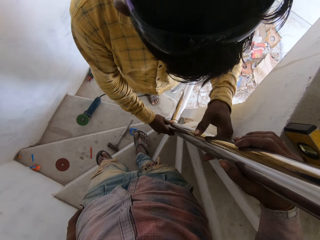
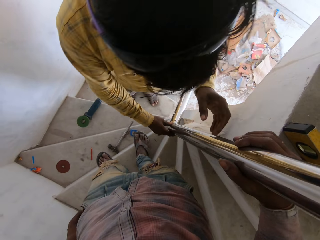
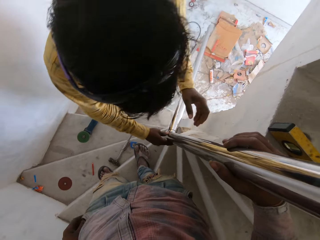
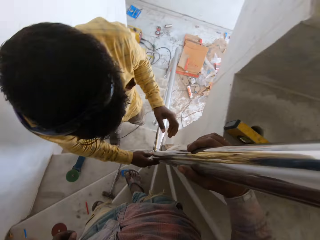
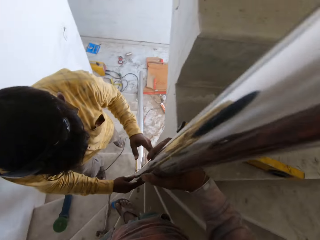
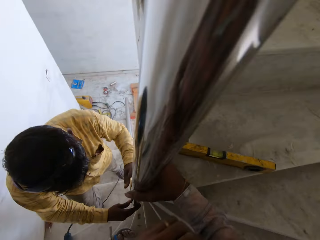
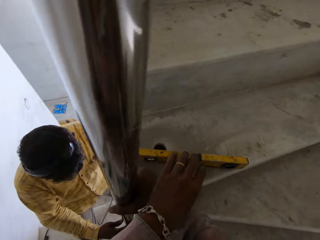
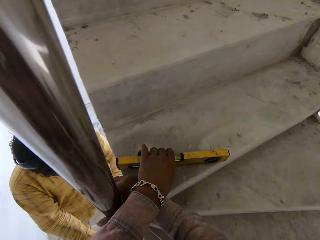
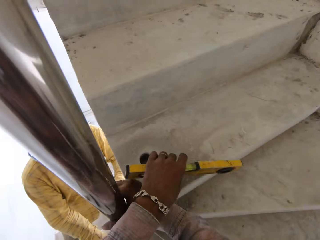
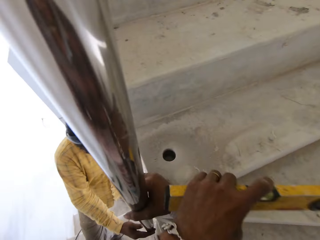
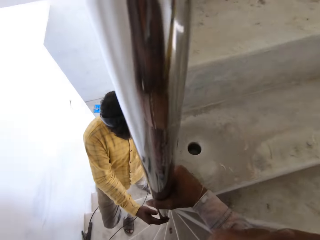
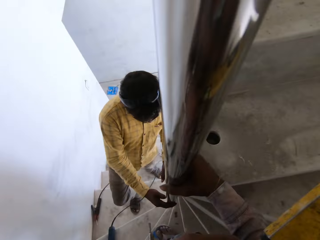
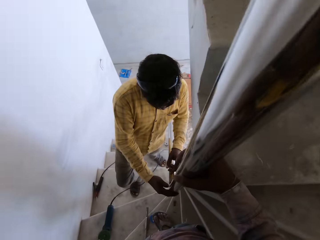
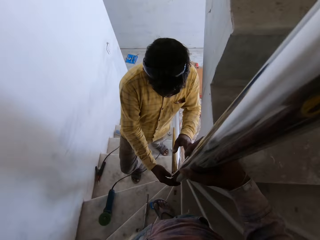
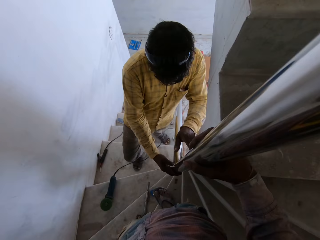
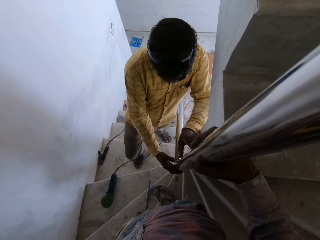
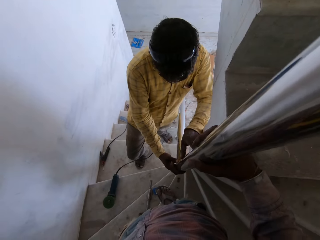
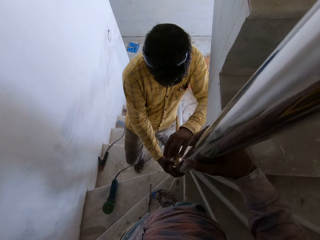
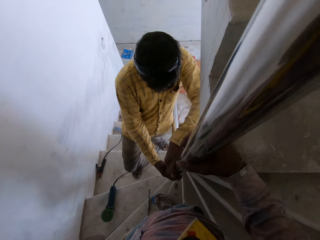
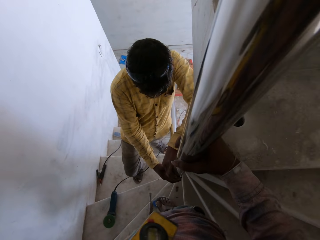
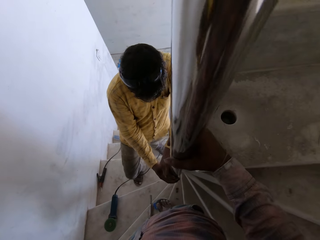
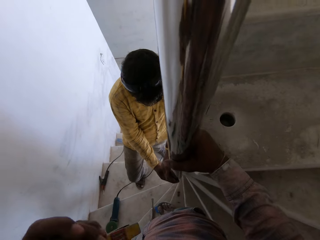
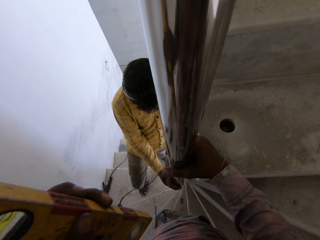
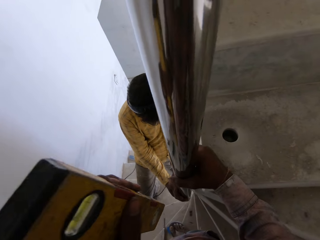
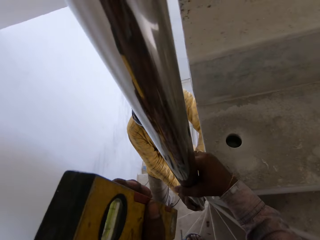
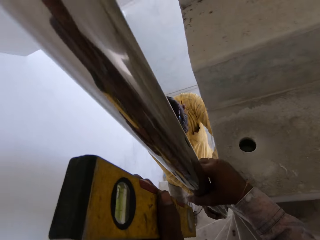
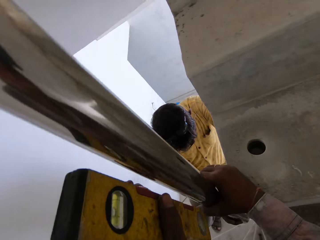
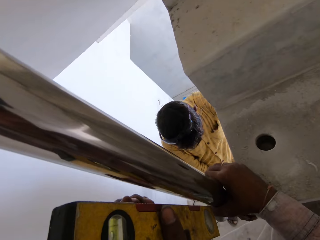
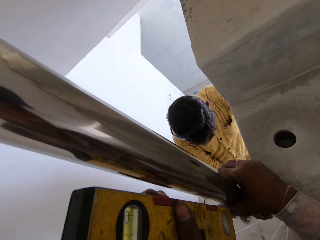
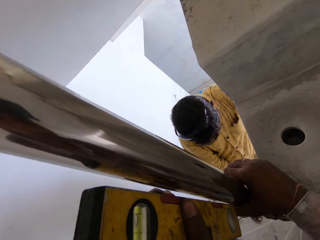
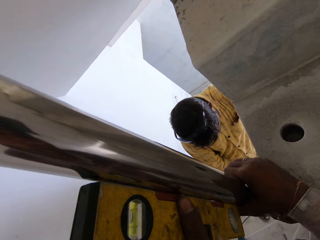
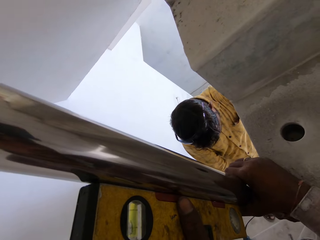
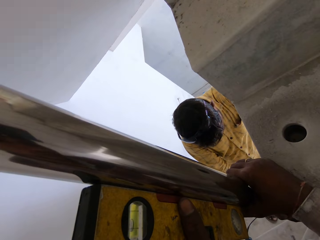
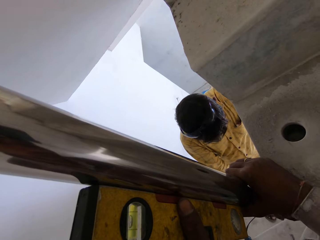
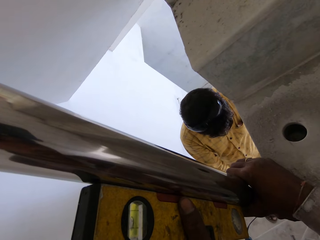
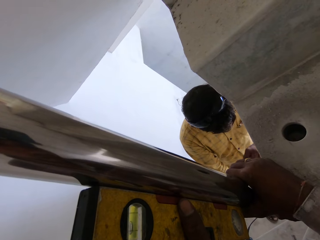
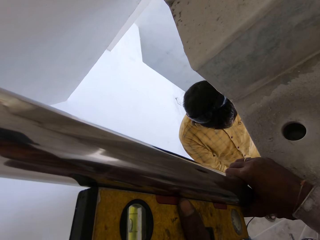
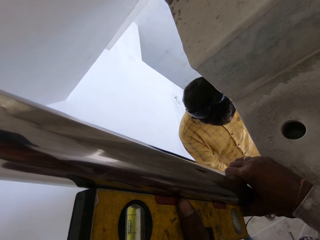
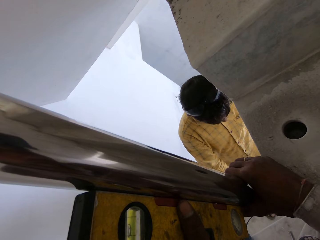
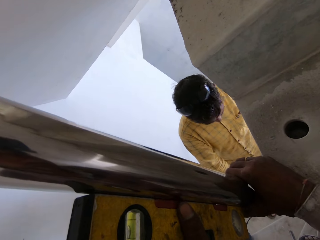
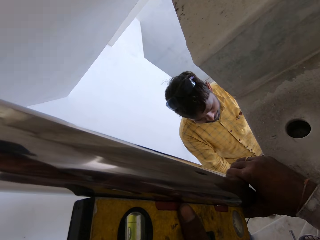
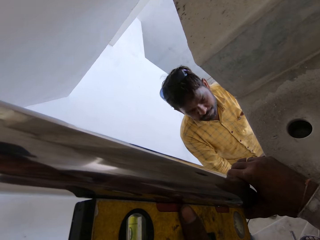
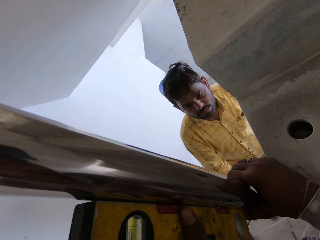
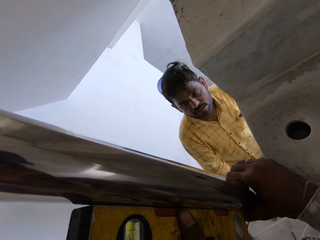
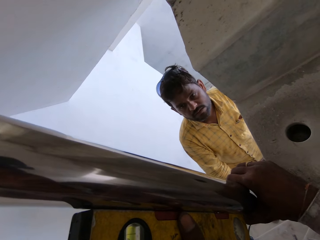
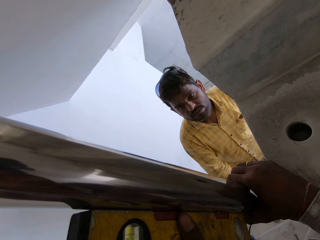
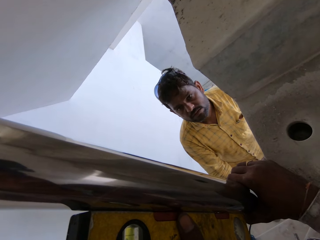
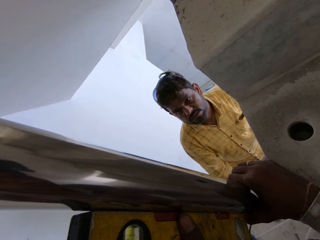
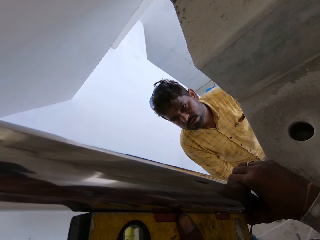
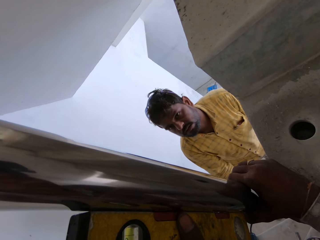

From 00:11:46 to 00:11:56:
The camera wearer picks up the leveler from the staircase with his left hand. He measures the metal. He places the leveler on the stair rail in his right hand with his left hand.

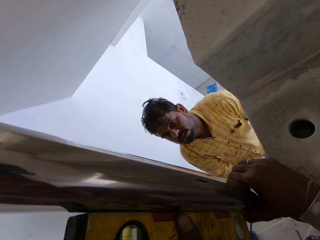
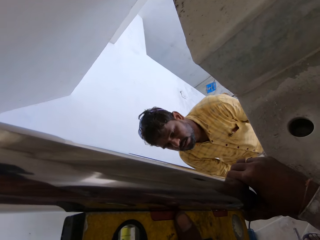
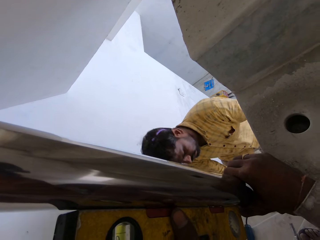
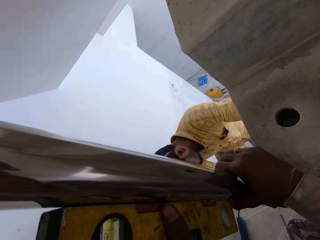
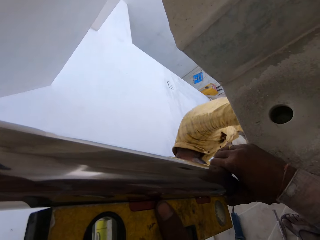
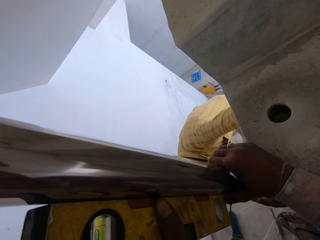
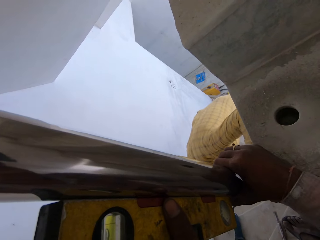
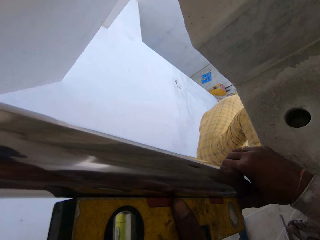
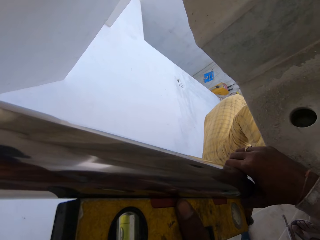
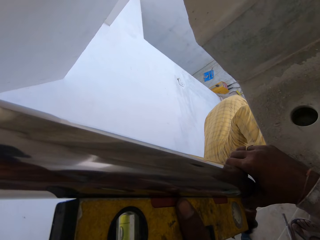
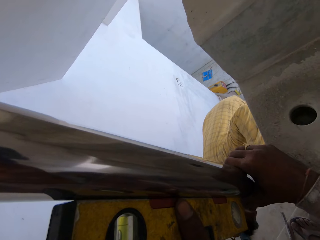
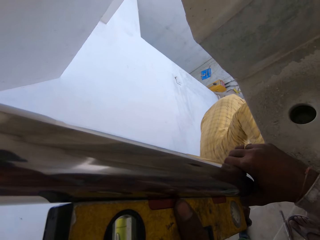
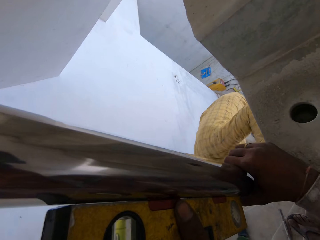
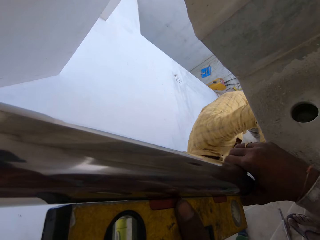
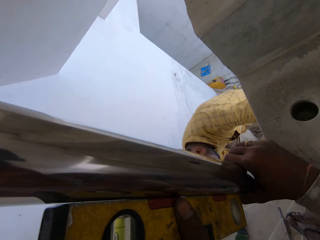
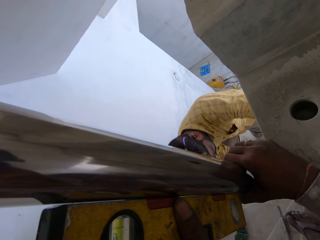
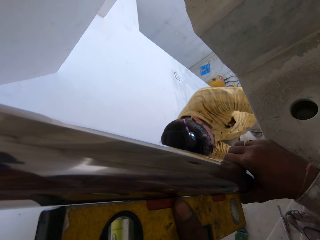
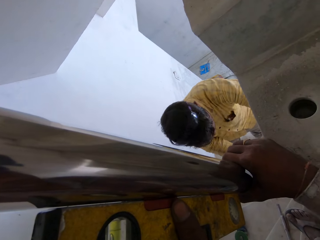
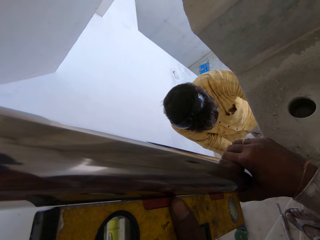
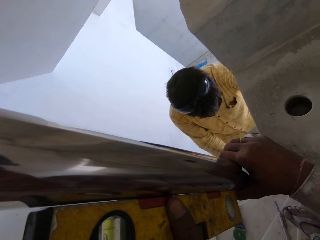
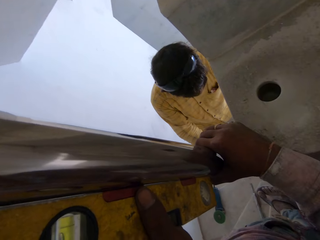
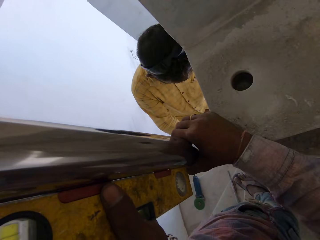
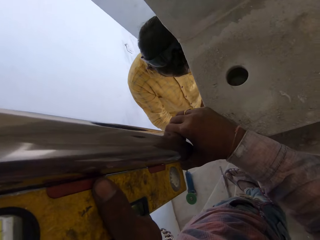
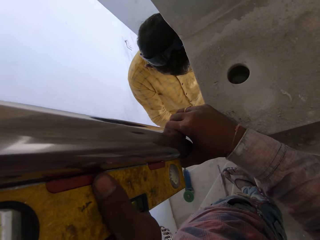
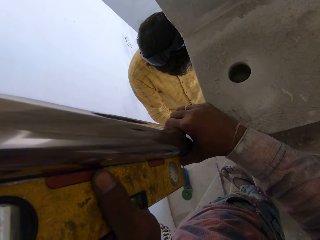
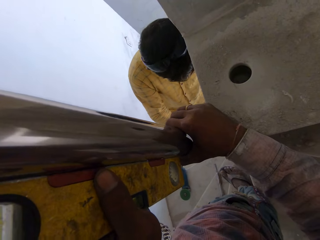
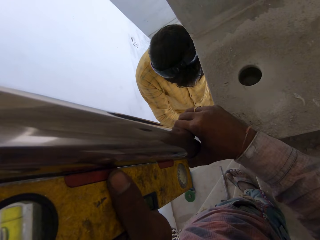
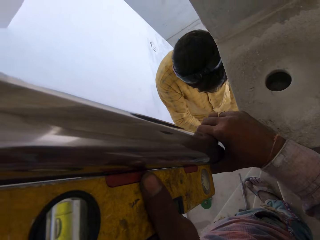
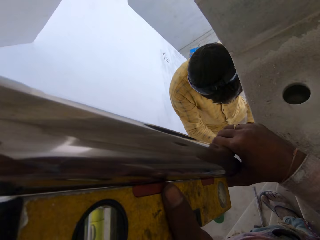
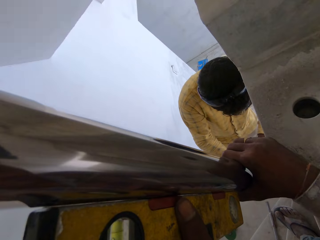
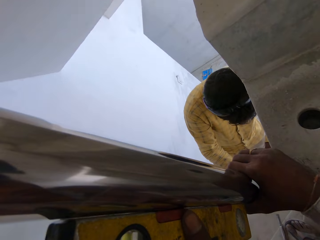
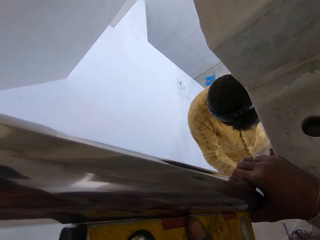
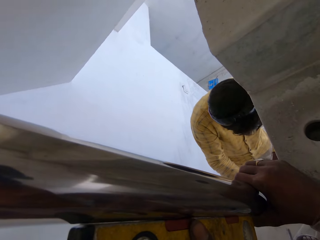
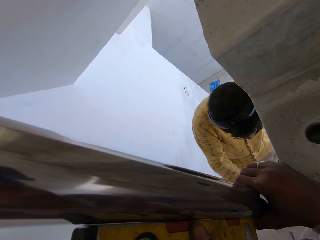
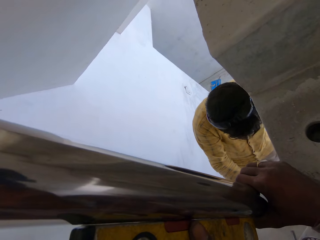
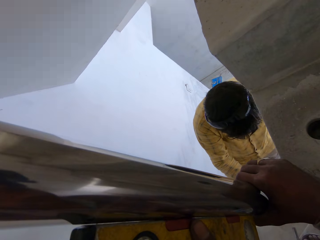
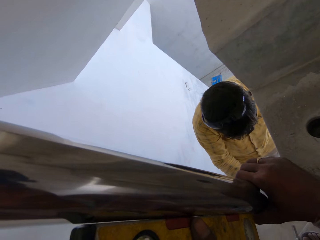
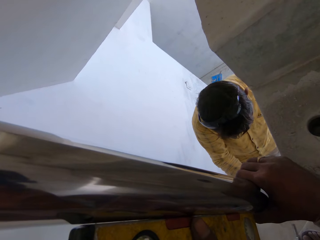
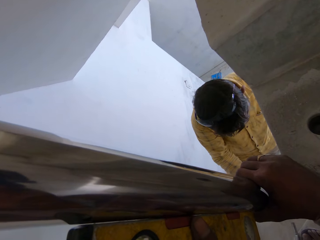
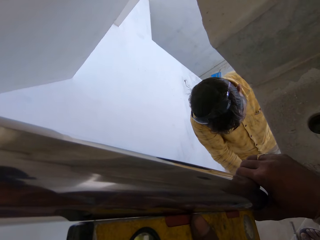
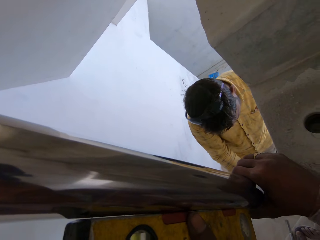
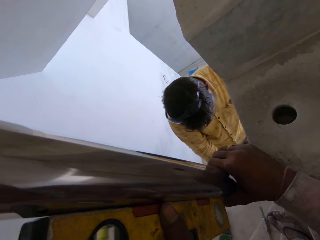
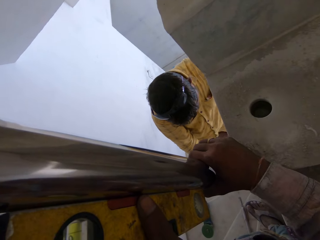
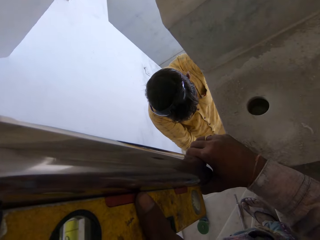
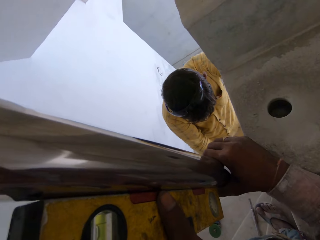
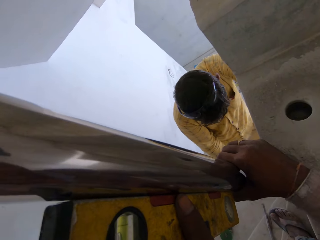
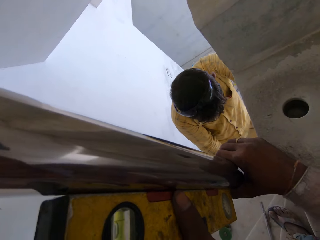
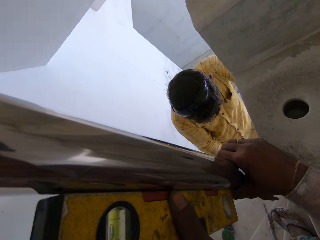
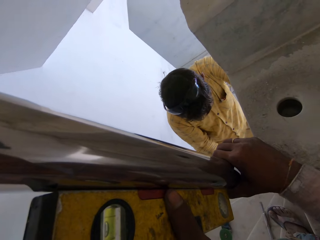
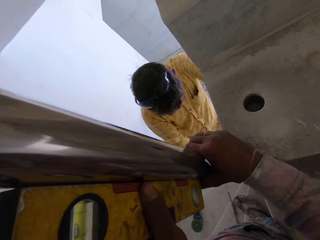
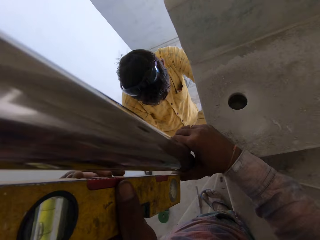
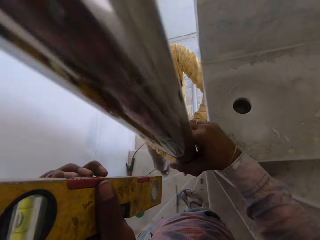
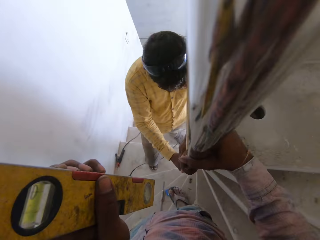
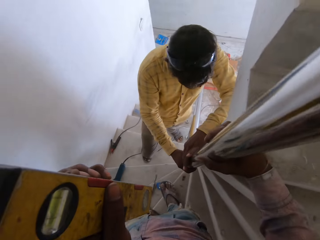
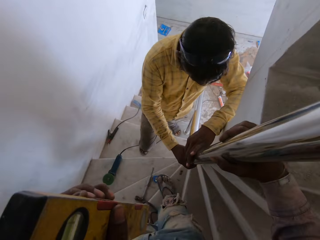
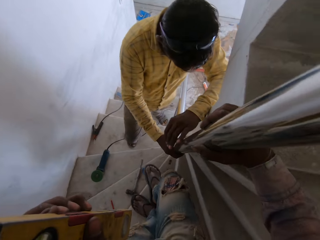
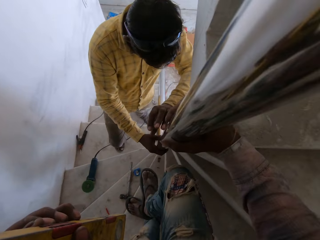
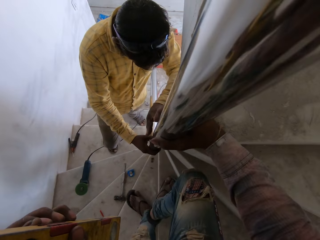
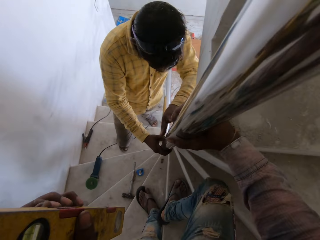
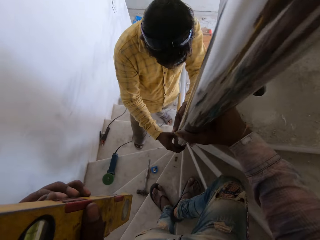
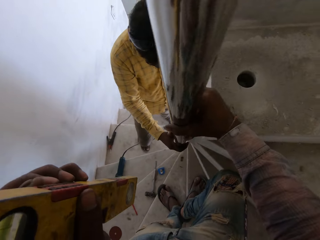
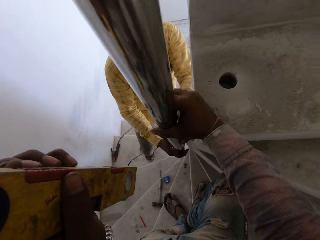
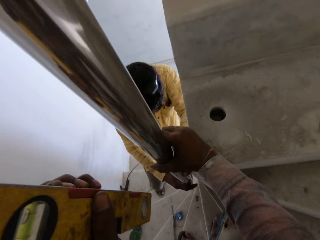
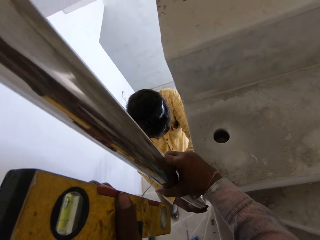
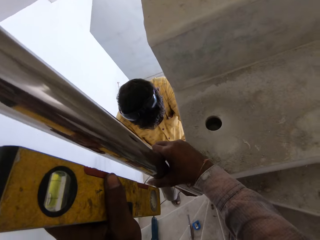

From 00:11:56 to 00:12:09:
A man looks at the metal.
